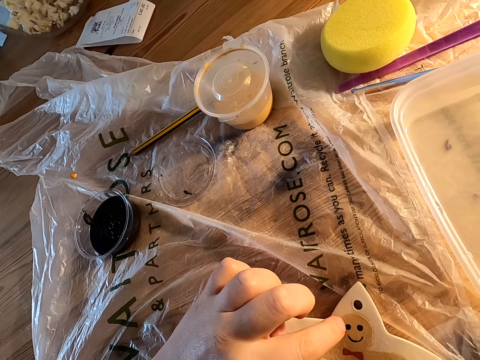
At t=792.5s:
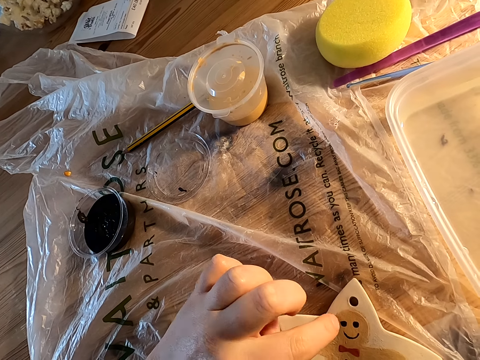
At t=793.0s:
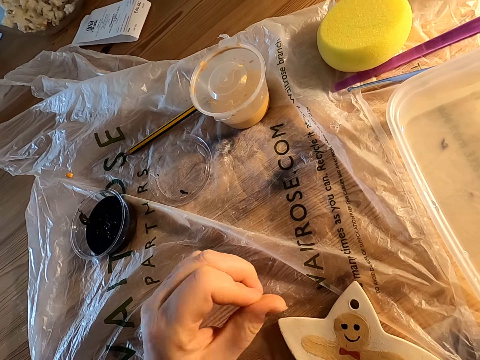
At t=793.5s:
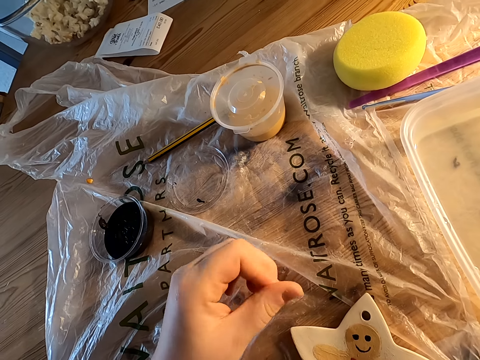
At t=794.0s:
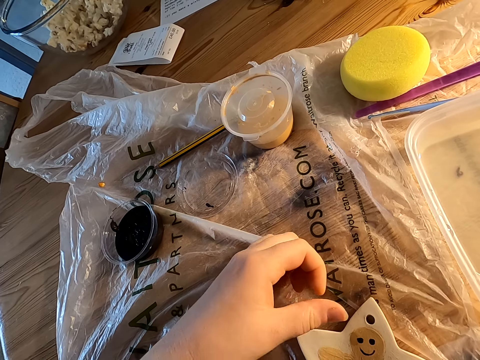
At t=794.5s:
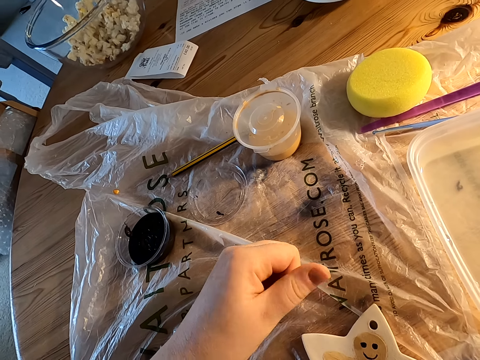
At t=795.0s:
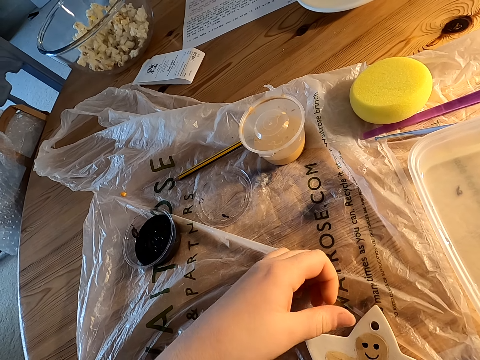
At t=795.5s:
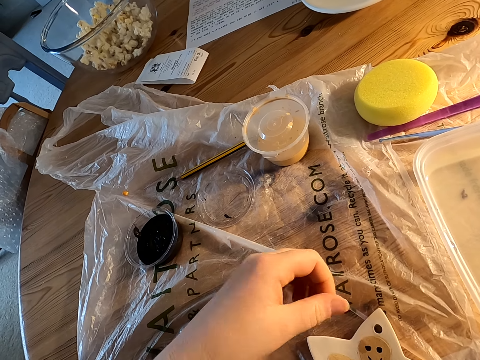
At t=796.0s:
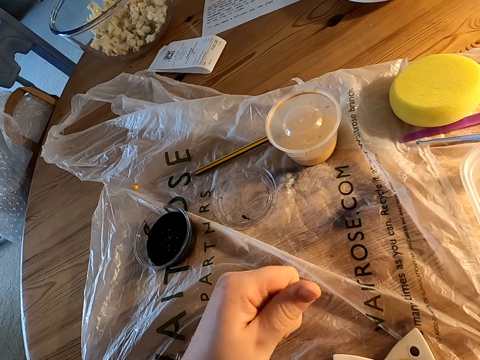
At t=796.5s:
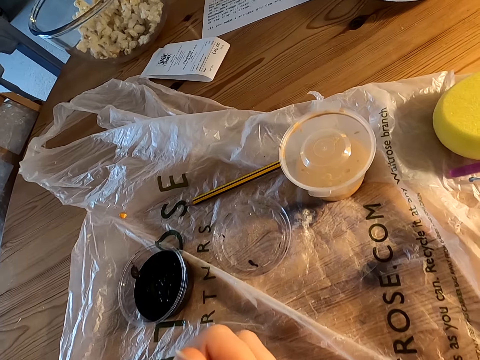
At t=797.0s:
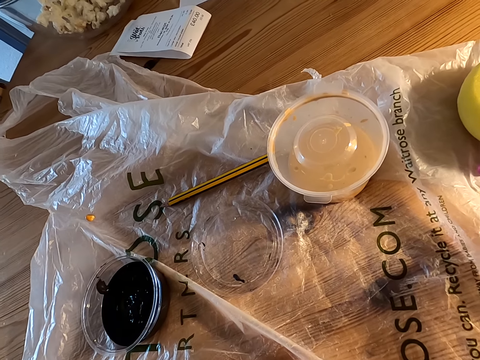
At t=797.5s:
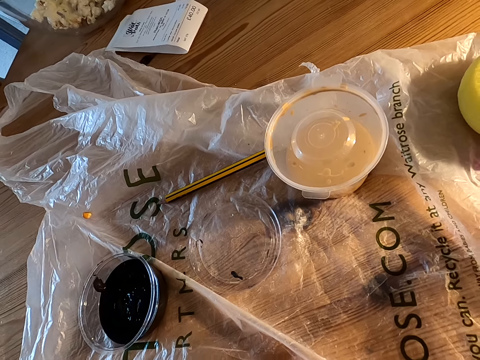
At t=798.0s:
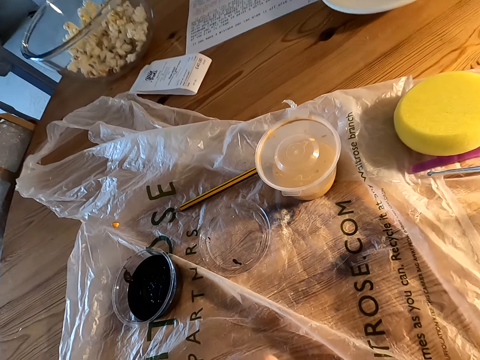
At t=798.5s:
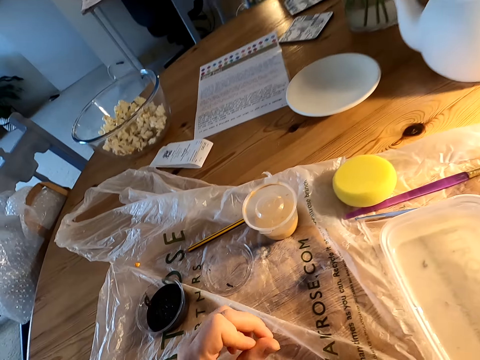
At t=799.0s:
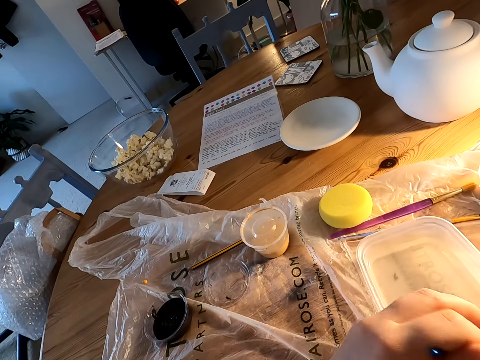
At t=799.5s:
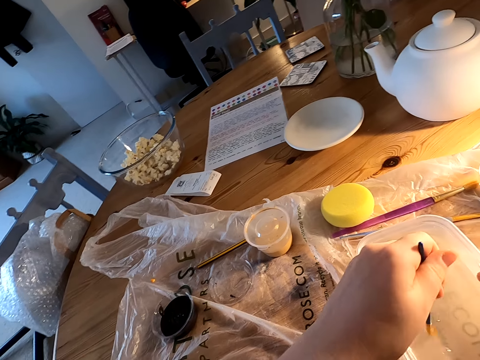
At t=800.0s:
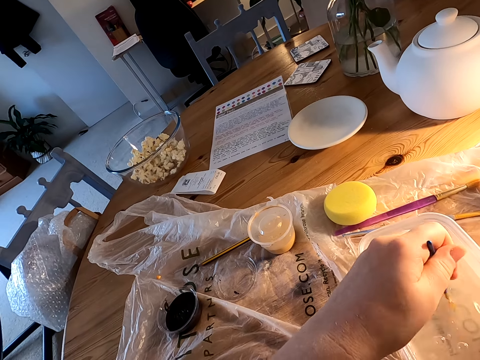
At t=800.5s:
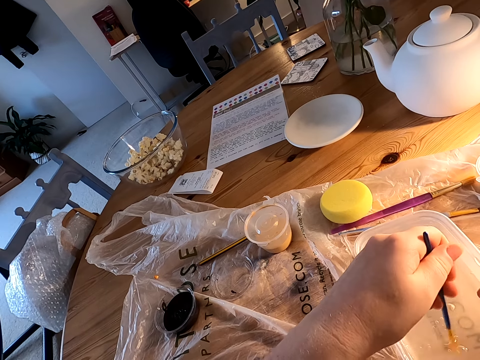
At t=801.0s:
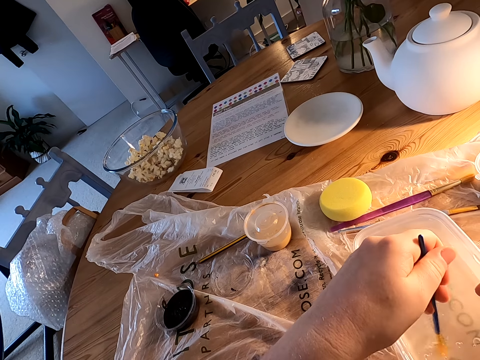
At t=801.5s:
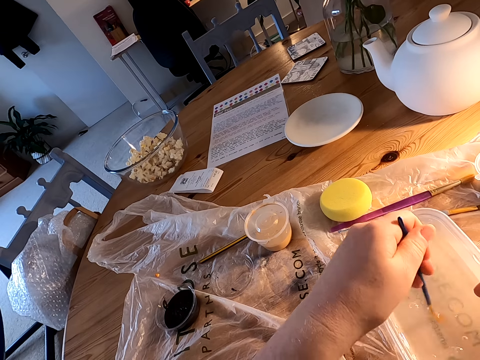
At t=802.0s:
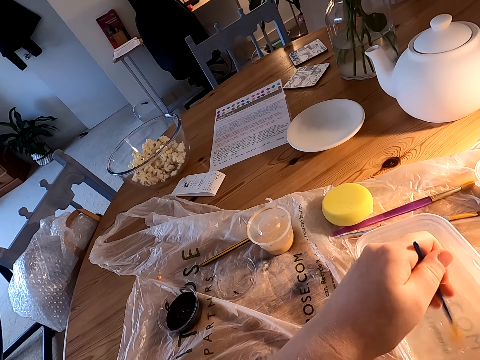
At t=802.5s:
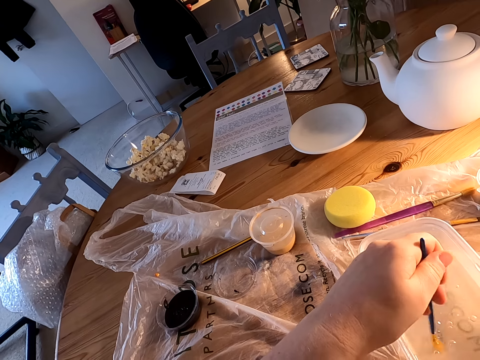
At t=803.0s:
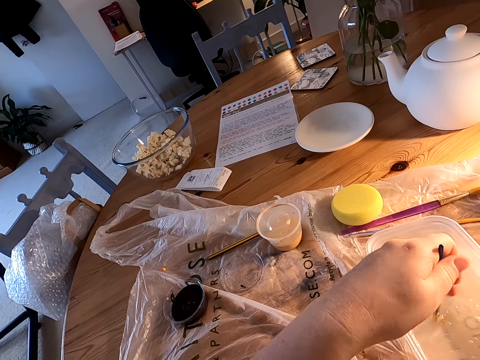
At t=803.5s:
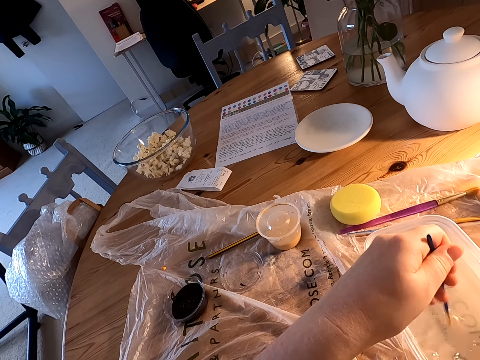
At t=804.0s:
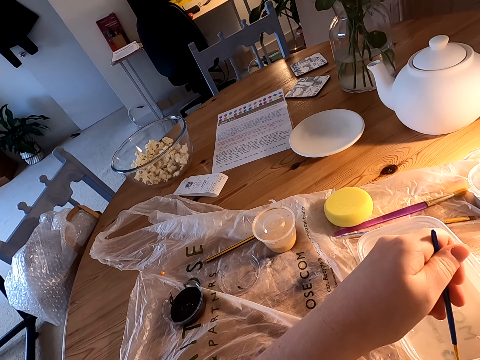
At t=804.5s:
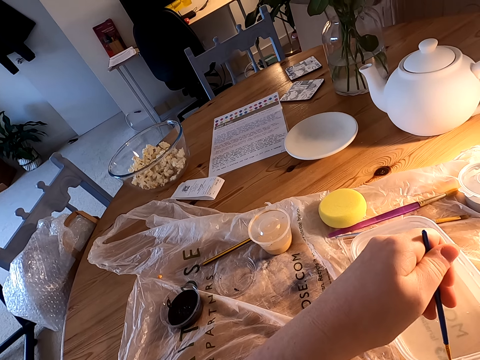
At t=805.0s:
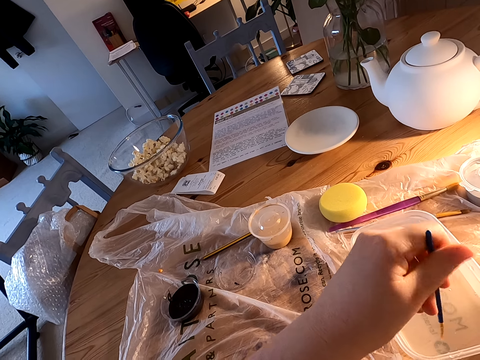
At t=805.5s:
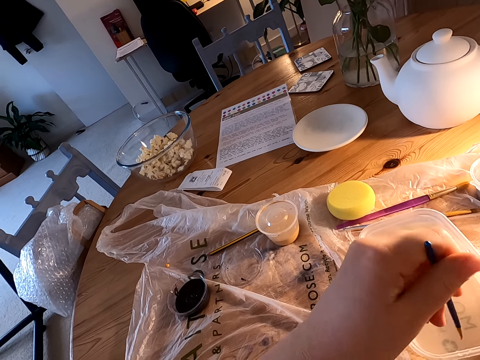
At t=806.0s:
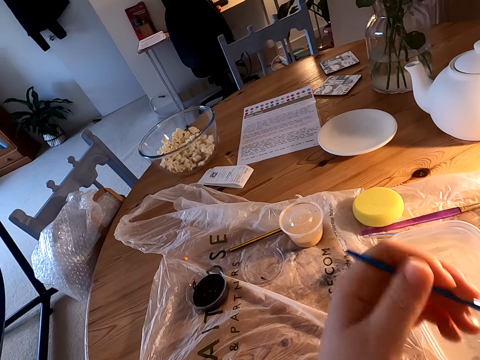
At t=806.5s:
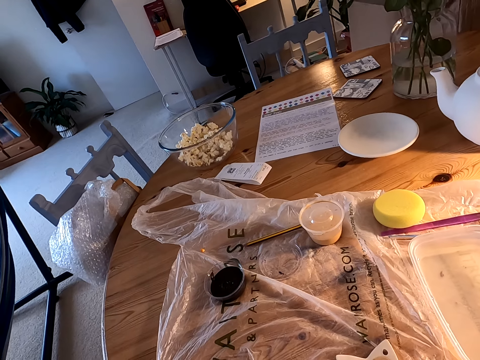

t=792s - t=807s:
The camera wearer stands on the floor. She rubs on wood with a finger and rubs her fingers. She dips the paint brush in the plastic can with water on the table. She rotates the paint brush in colorless liquid.

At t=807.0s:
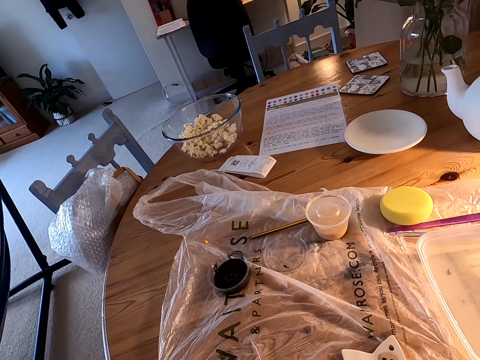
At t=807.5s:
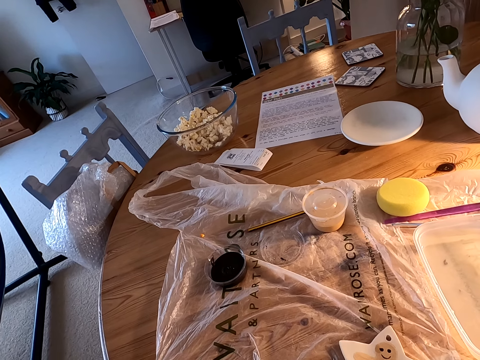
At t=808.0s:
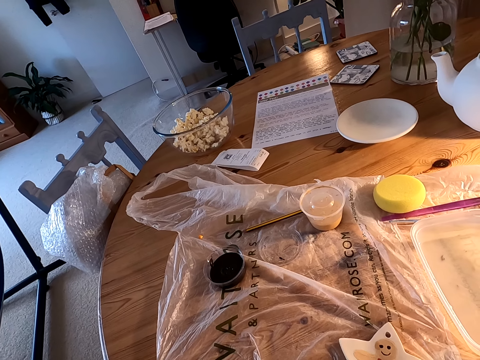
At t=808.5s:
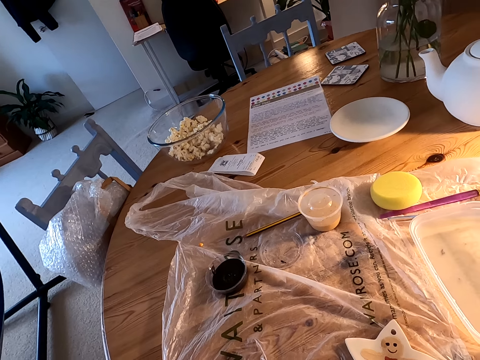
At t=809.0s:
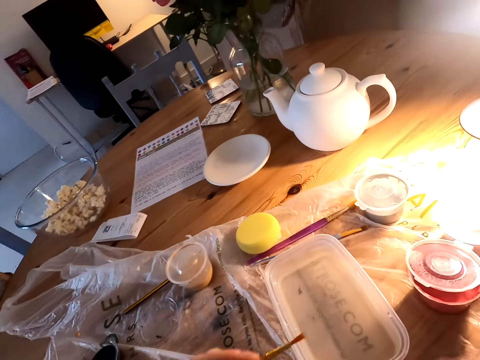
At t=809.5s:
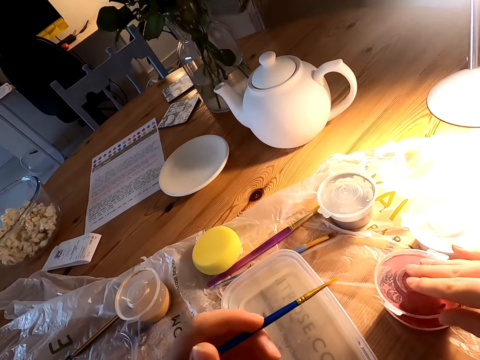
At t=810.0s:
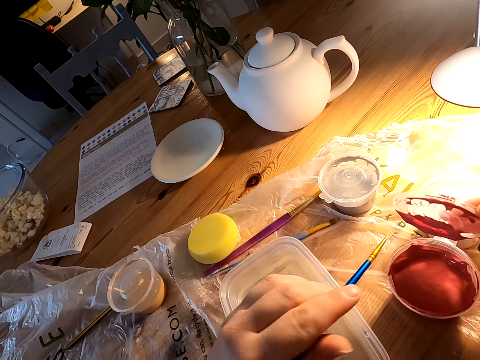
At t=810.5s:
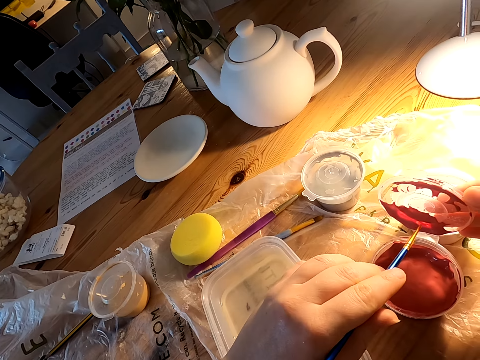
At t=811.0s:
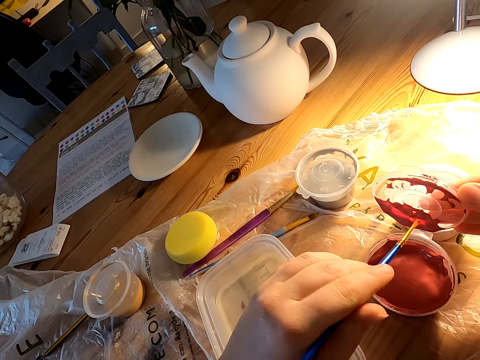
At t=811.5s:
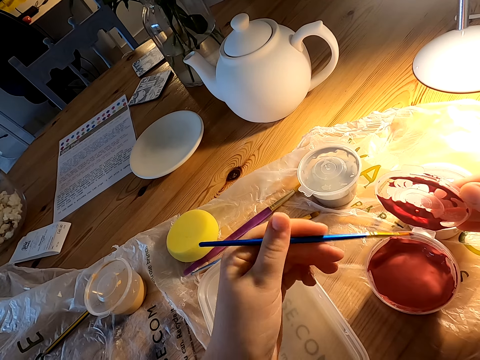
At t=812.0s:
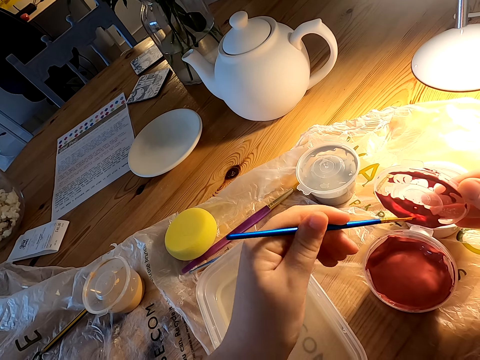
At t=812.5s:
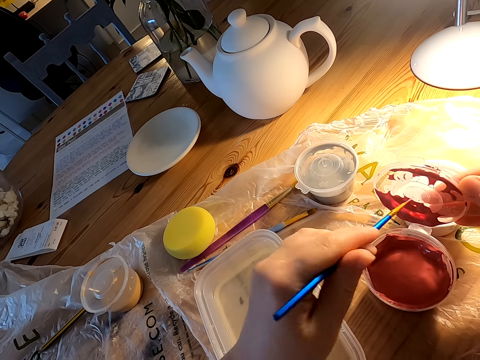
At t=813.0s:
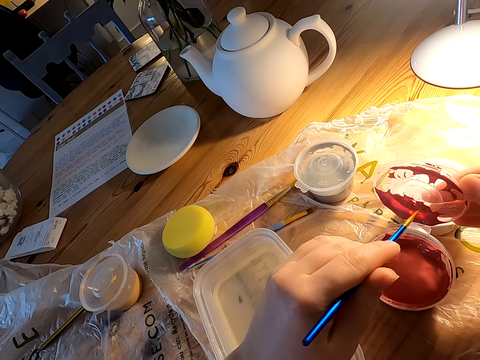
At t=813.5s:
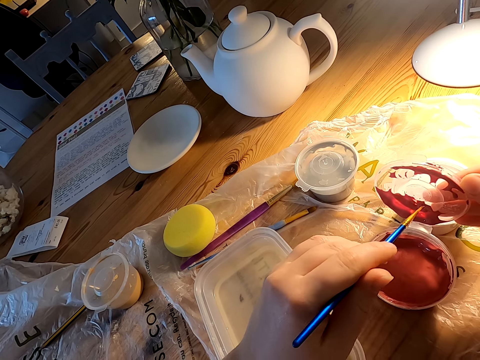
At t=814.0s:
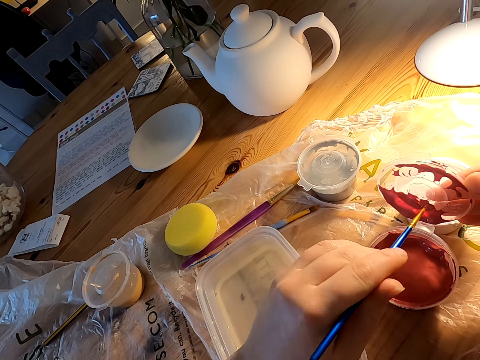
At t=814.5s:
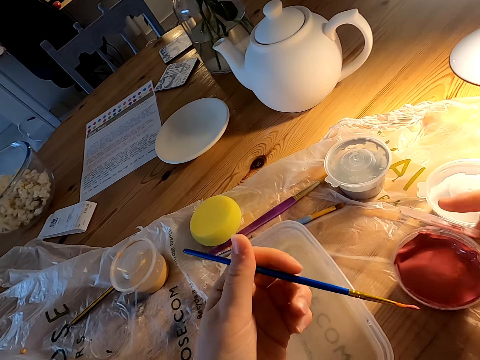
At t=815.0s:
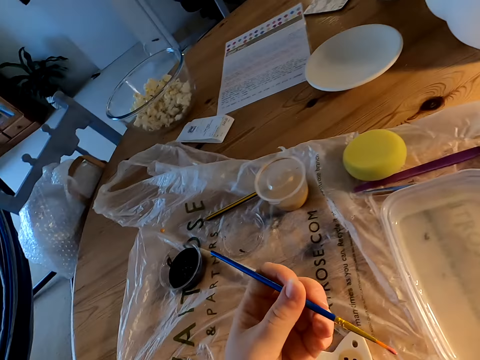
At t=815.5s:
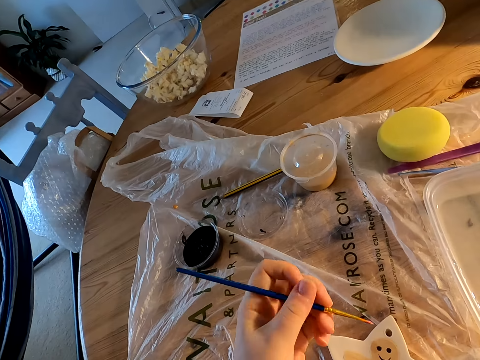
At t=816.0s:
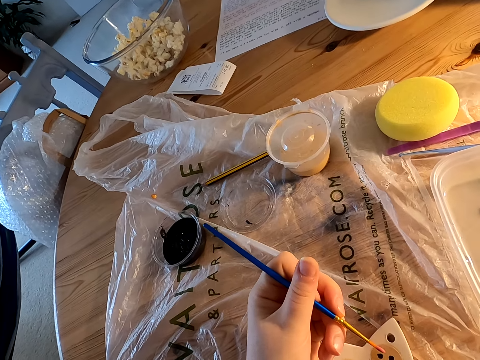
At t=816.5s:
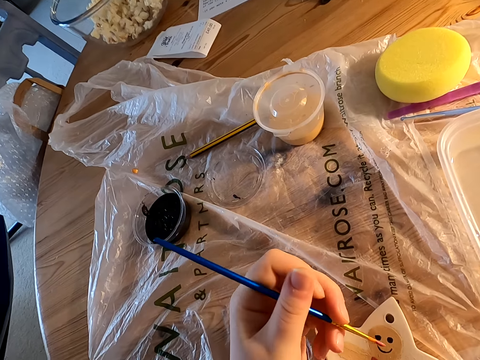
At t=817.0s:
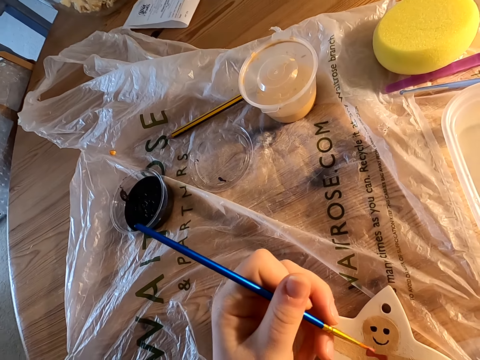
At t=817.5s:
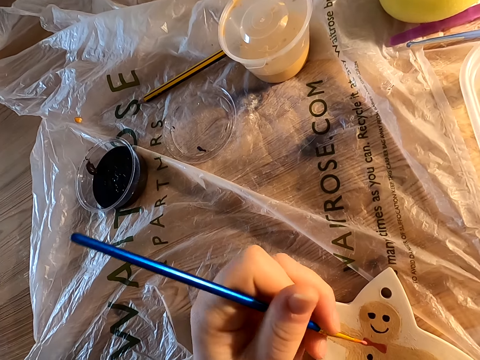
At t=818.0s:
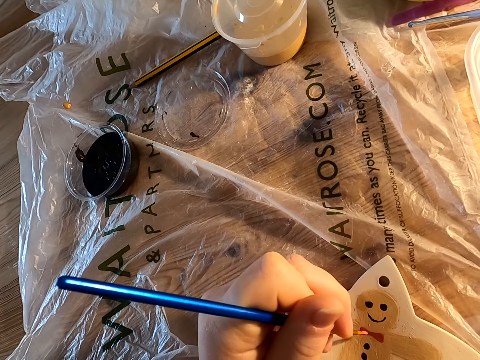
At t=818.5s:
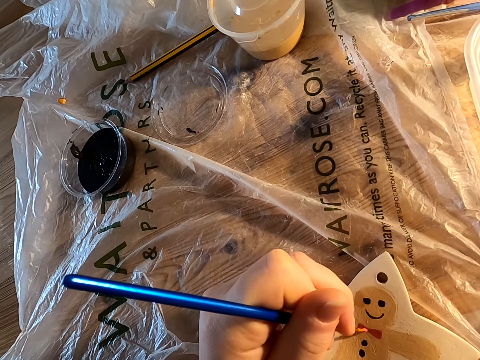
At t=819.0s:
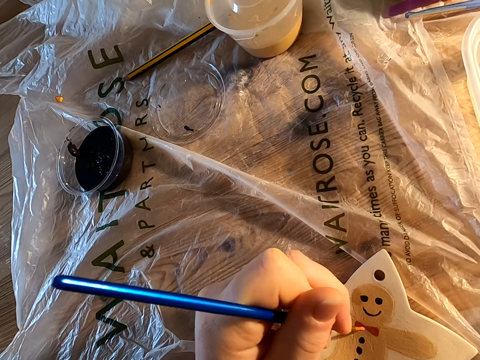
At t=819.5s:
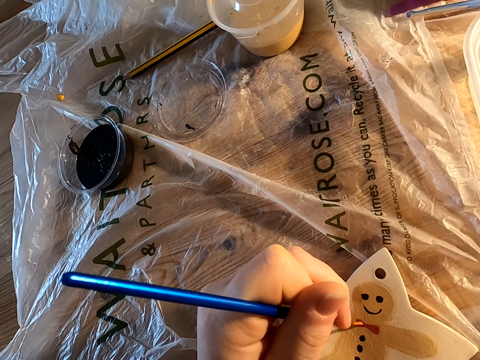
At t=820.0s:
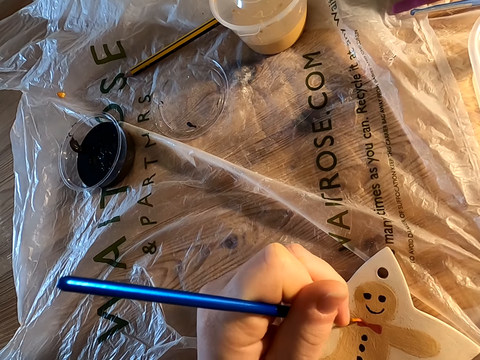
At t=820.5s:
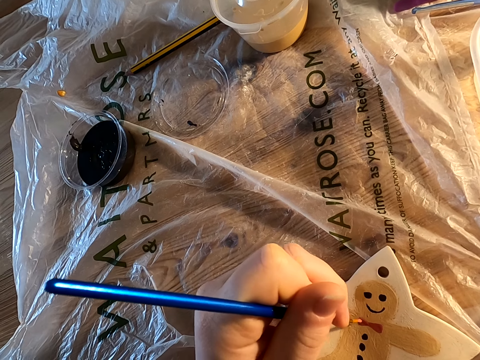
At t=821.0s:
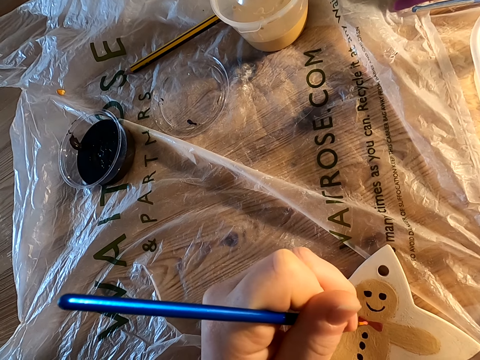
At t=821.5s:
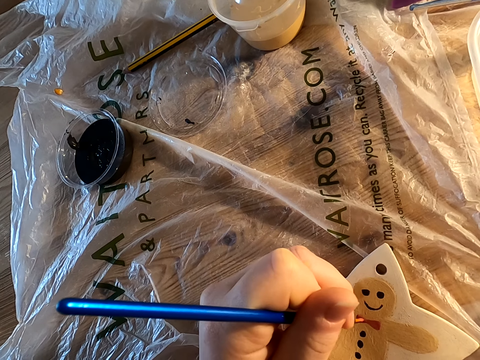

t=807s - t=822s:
The camera wearer dips the paint in the plastic can lid on the table. He holds the brush with his left hand. He decorates something on the table with a paintbrush.
